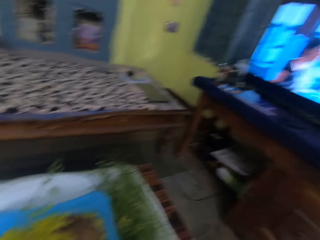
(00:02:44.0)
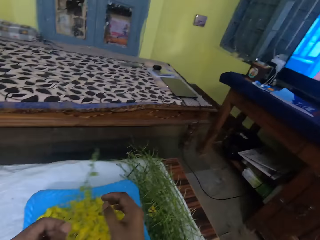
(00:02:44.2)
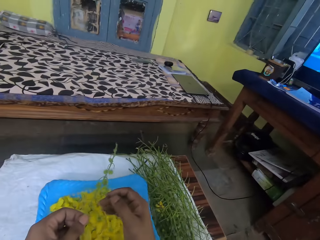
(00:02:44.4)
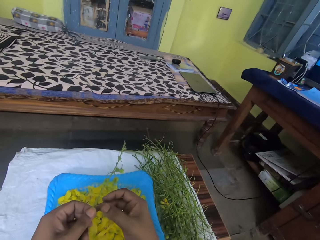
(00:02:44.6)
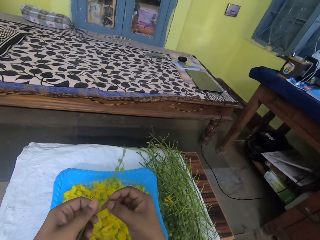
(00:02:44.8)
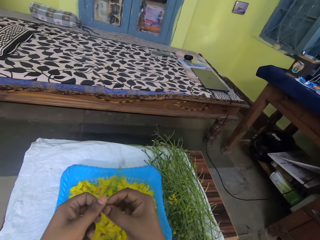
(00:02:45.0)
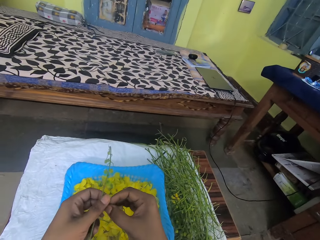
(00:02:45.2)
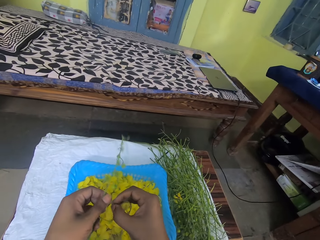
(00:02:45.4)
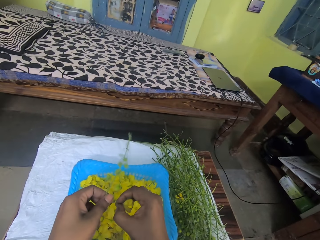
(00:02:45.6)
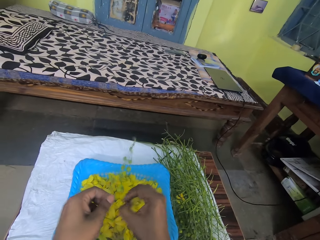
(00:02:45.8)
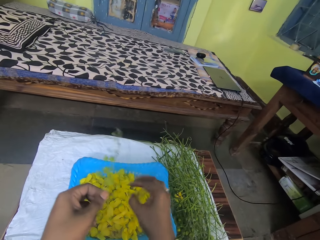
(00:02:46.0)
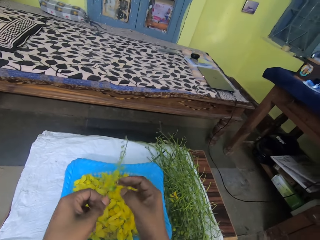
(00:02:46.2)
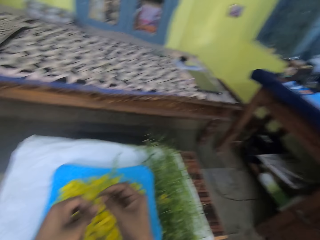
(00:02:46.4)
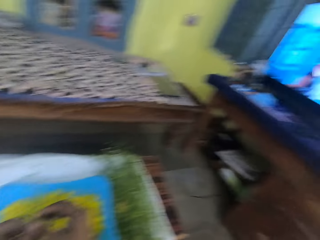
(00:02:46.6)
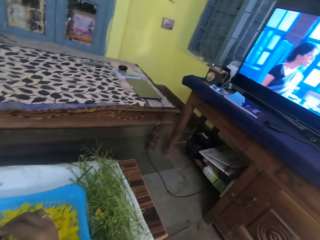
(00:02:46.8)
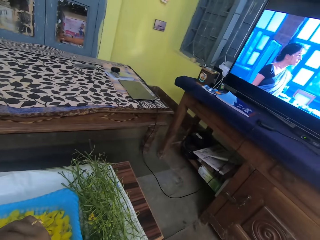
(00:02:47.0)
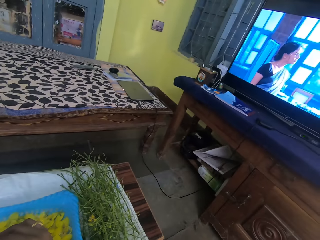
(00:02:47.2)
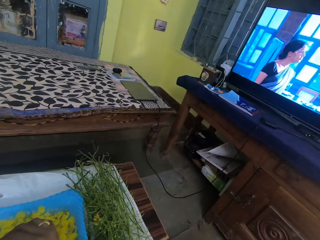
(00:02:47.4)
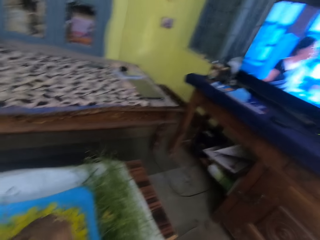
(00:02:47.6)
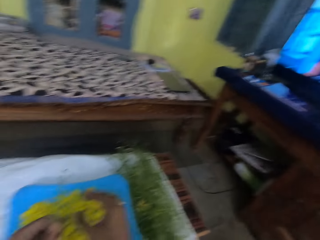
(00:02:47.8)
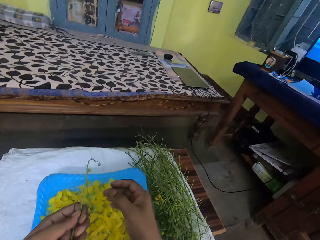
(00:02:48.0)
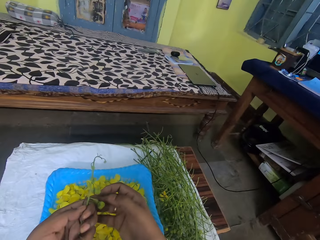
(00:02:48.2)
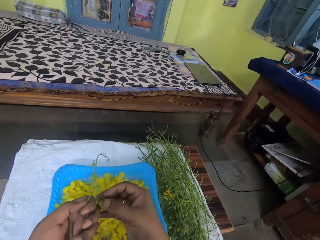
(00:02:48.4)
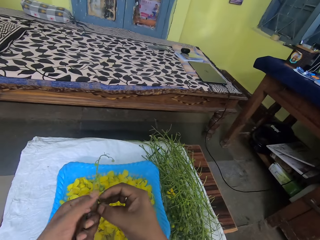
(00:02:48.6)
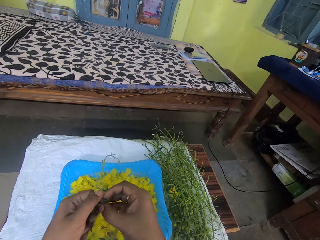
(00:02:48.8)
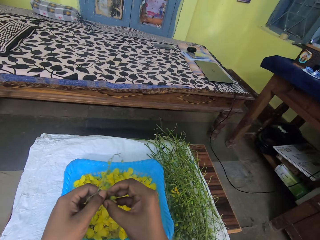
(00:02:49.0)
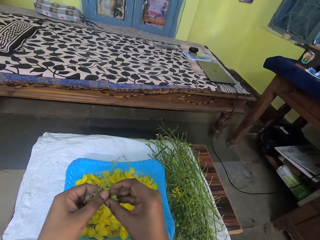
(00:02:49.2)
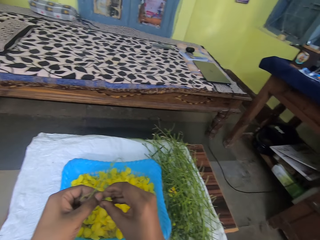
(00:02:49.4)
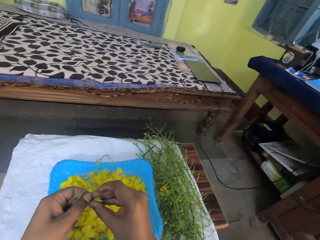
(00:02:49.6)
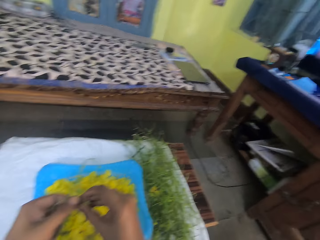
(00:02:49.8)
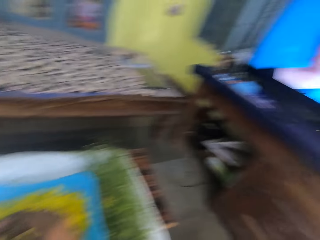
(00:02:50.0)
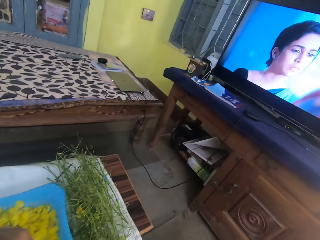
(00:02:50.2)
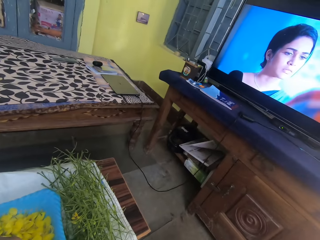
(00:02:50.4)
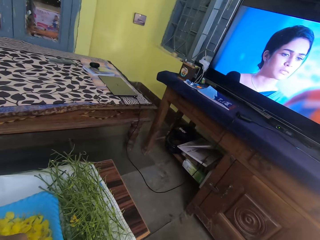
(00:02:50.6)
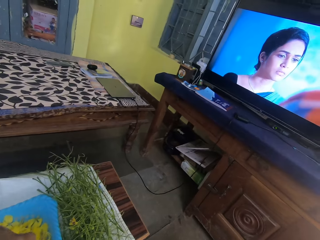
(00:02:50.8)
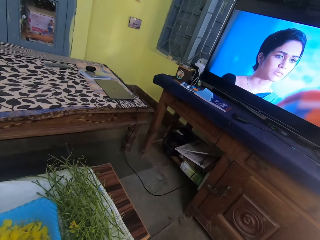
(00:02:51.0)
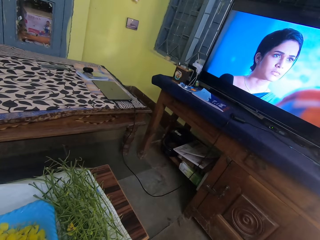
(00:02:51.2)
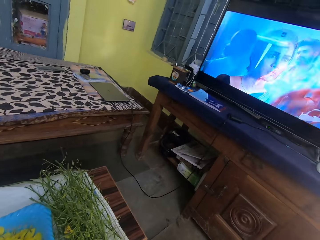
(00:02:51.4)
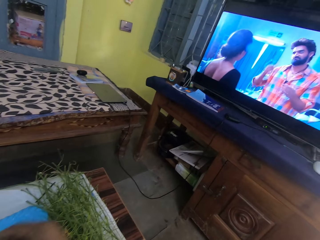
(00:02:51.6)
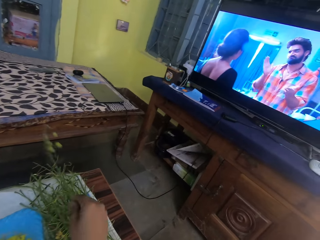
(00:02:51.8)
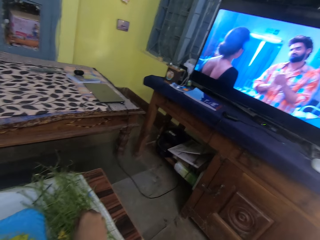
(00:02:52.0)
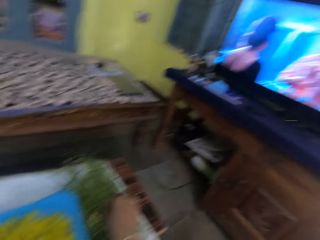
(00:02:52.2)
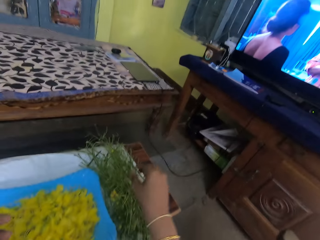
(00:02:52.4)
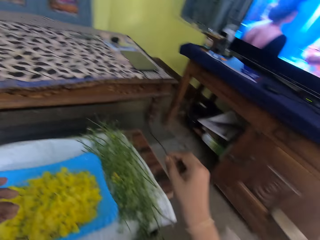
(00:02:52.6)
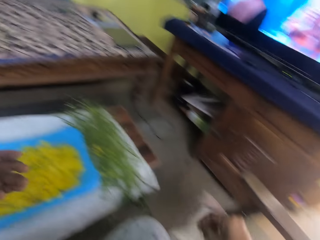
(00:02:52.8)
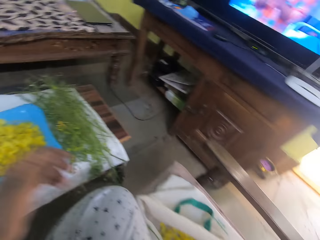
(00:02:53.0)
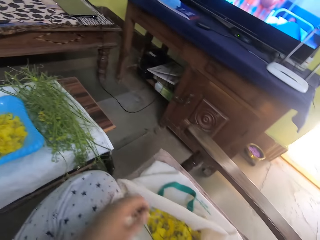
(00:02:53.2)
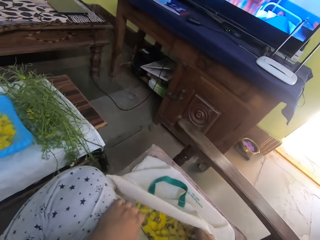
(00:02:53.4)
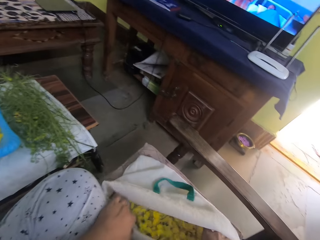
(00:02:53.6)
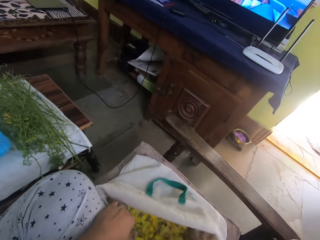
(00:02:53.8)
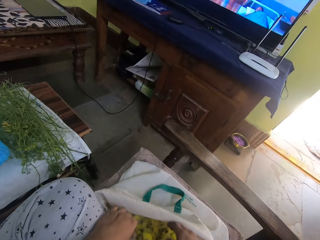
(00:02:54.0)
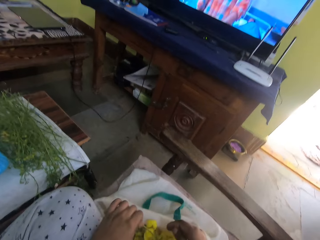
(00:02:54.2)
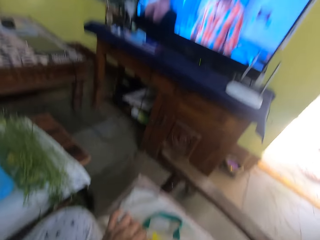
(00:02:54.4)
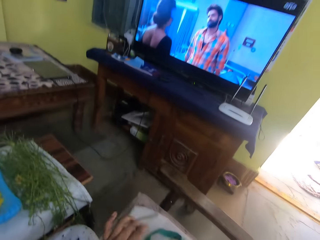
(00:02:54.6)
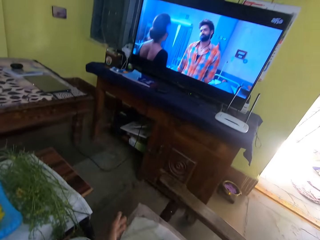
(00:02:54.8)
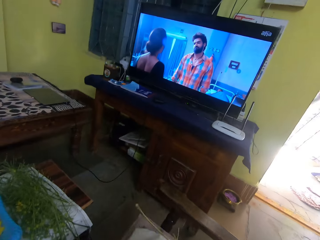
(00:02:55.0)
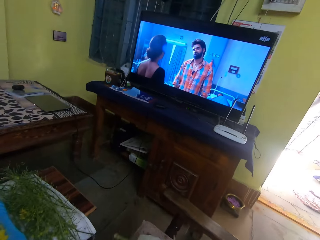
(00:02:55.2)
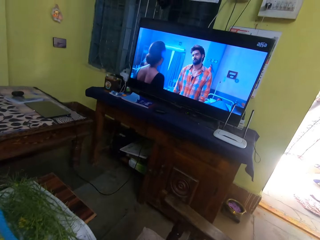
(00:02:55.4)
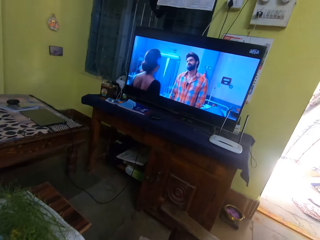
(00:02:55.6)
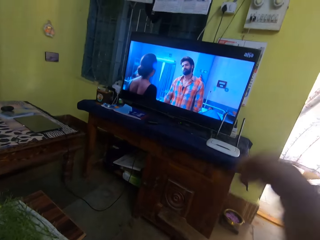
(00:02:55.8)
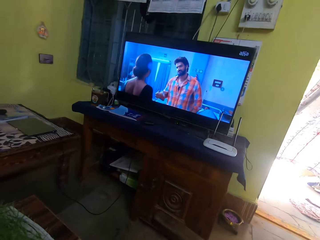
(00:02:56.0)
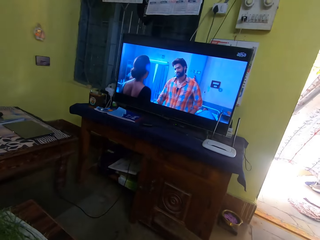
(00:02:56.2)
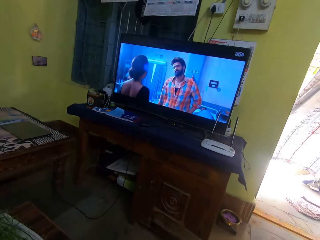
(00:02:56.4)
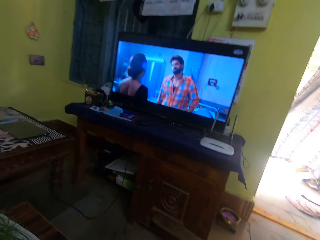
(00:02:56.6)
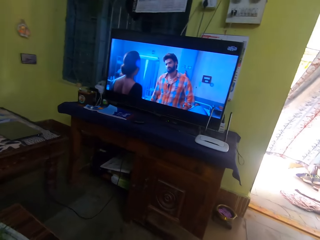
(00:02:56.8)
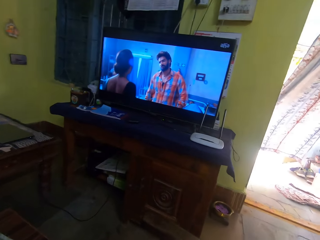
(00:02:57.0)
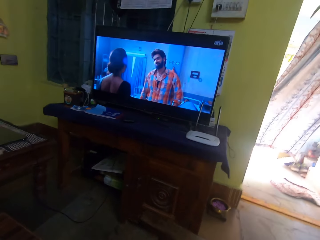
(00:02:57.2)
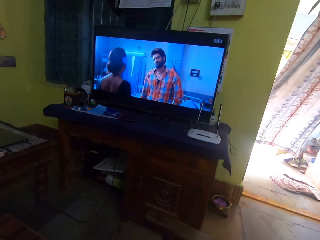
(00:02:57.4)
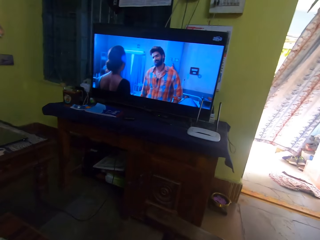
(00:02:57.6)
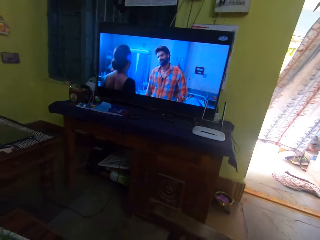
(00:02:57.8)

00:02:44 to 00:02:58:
The camera wearer plucks a flower from a twig. He drops the flower into a plastic bowl. He pinches a flower bud. He removes the leaves. He watches the TV. He places the twig on a table. He adjusts a sack's opening, picks a twig from the sack, holds the bag and lifts his hand.

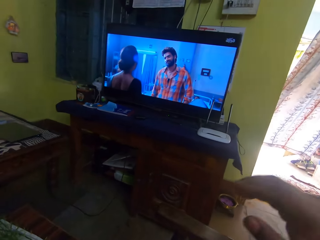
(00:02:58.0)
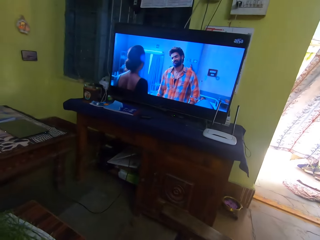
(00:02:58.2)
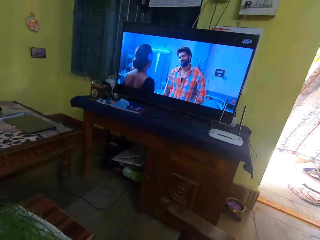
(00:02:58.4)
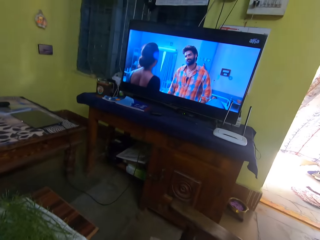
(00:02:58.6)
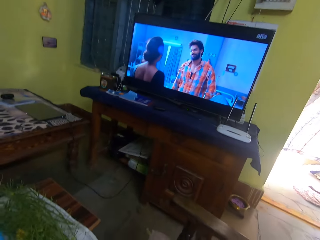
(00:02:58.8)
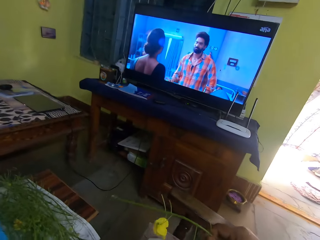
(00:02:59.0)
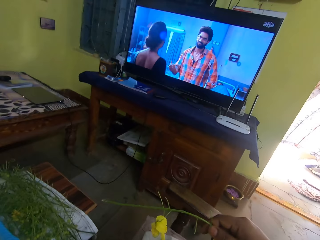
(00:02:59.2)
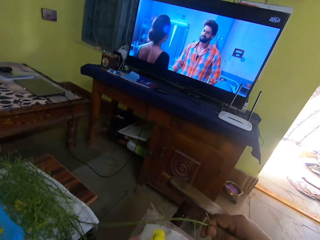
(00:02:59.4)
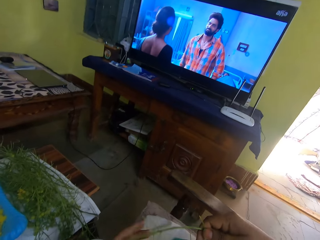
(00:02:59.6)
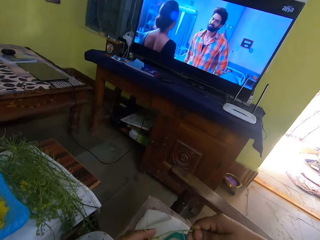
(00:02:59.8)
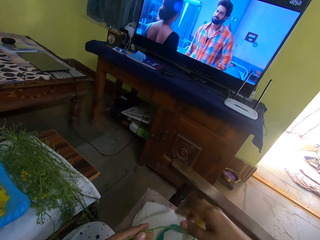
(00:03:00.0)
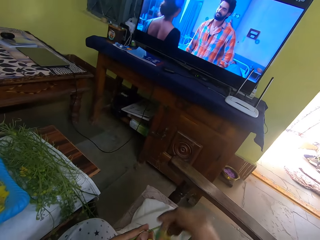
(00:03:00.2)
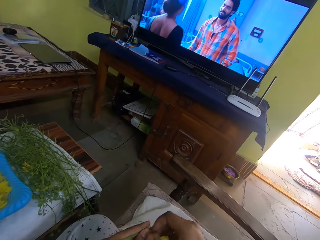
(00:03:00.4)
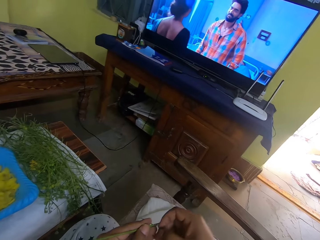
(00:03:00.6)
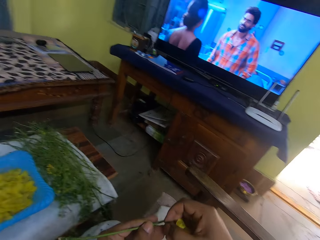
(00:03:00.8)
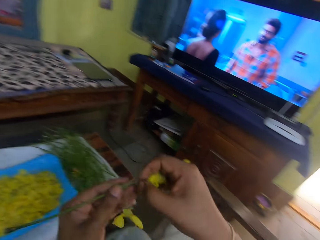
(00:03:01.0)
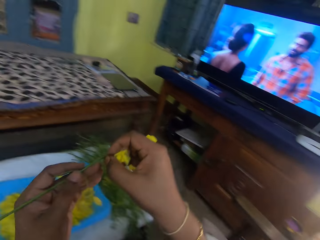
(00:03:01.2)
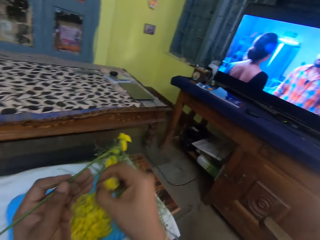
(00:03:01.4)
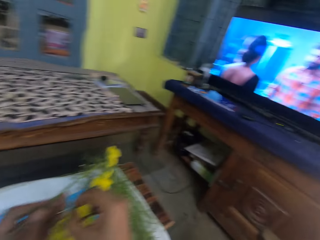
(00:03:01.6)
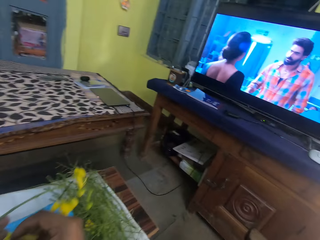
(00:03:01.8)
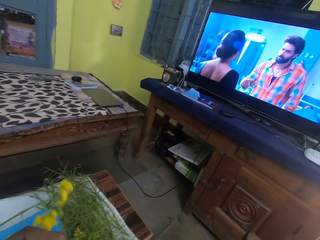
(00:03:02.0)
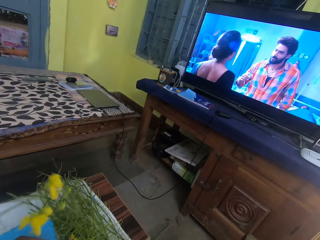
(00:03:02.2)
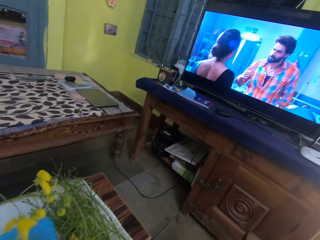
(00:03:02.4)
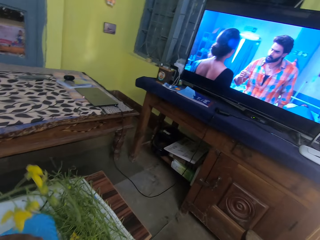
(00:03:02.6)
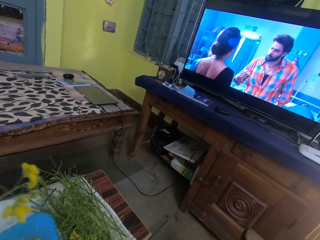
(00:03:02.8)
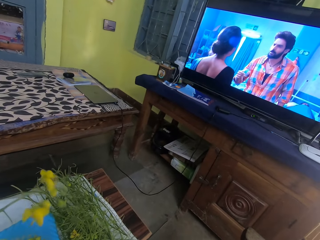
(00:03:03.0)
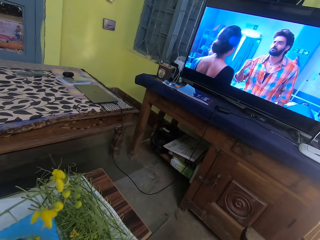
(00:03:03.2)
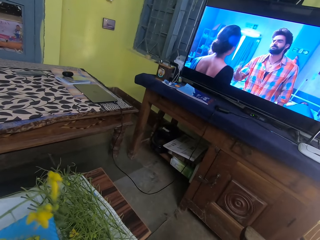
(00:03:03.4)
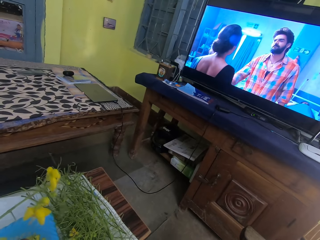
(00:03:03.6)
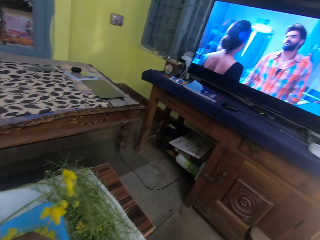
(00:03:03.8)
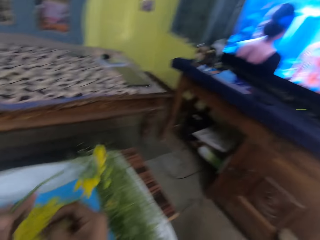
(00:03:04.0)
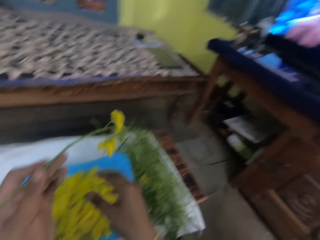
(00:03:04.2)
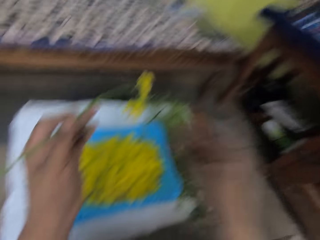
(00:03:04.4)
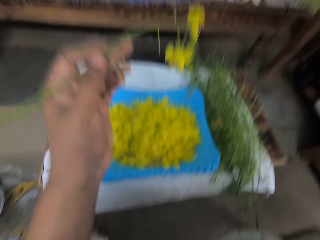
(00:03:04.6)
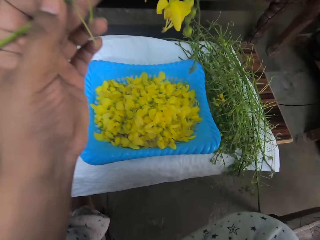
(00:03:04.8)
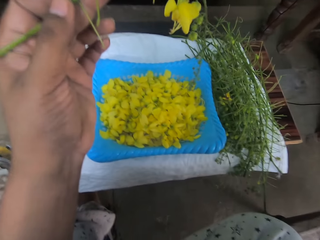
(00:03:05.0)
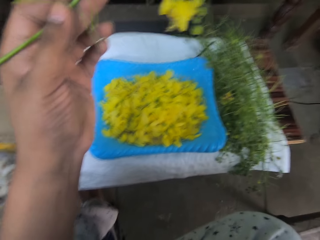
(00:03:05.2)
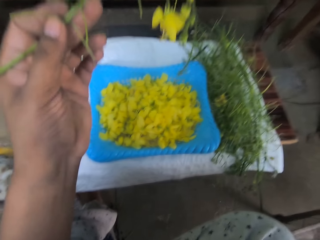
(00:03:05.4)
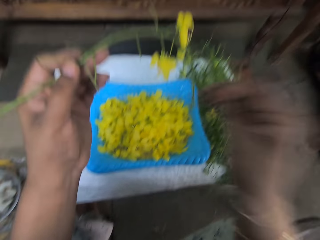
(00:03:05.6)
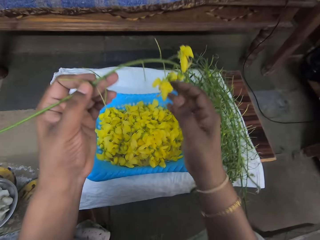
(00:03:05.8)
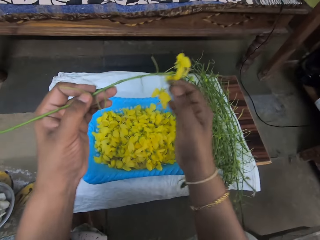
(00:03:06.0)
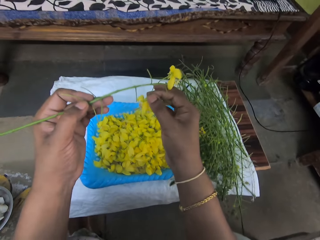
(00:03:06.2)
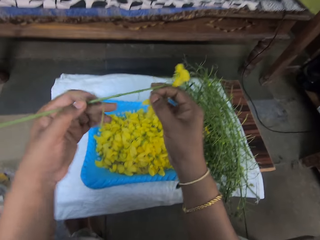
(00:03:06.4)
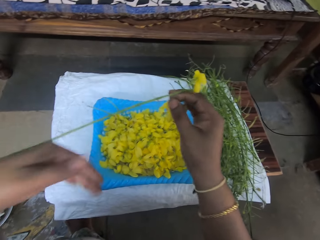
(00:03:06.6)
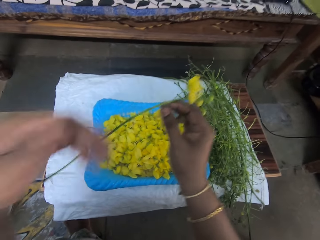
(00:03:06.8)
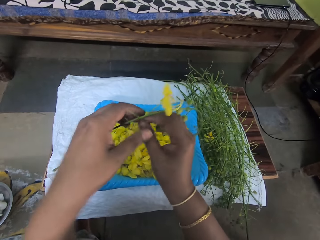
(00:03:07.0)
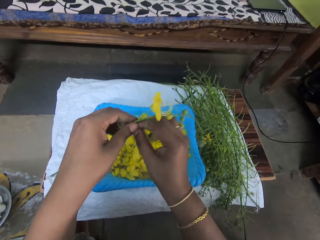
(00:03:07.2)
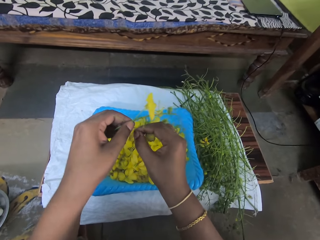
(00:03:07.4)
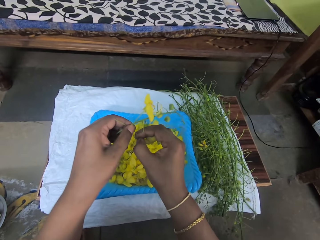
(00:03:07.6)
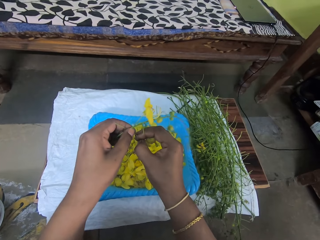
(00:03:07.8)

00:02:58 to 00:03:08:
The camera wearer puts down his hand. He holds the stalk, removes the leaves and drops a flower into a plastic bowl. He puts down his hand.
